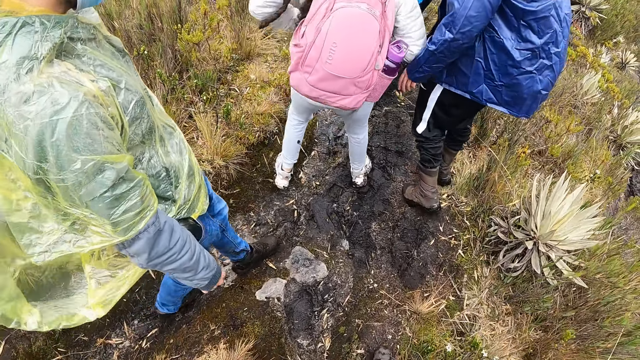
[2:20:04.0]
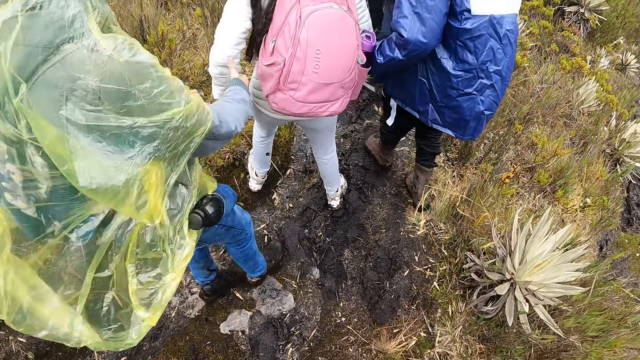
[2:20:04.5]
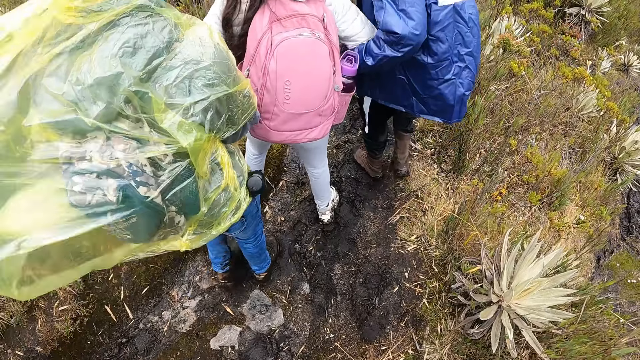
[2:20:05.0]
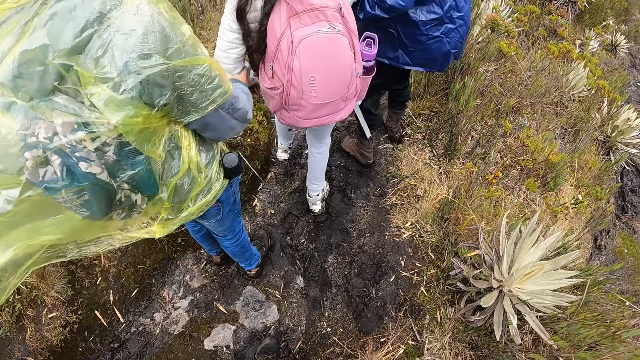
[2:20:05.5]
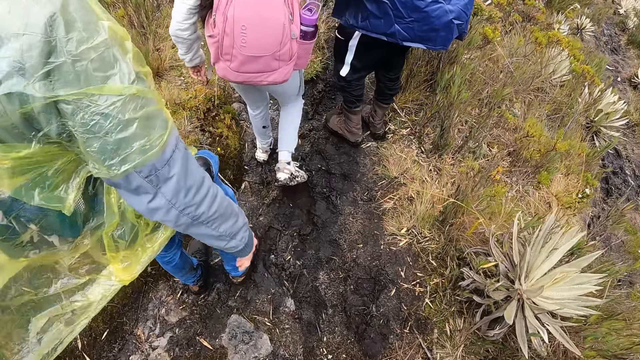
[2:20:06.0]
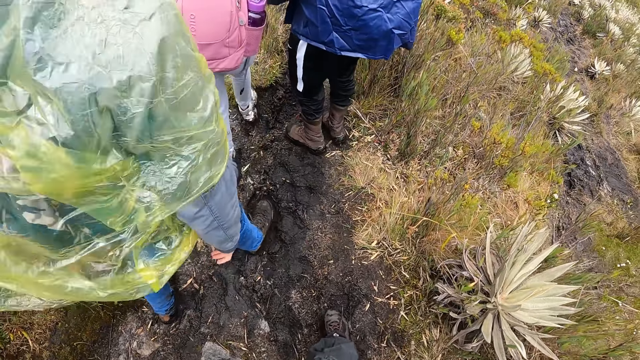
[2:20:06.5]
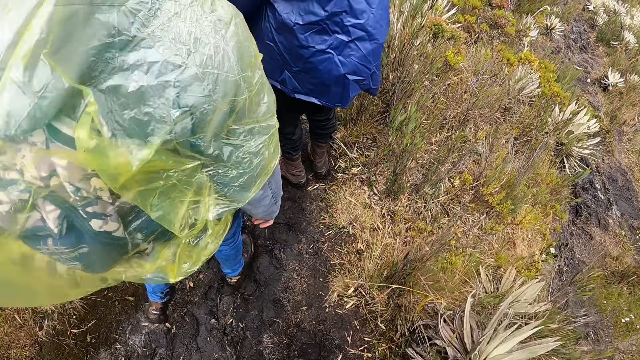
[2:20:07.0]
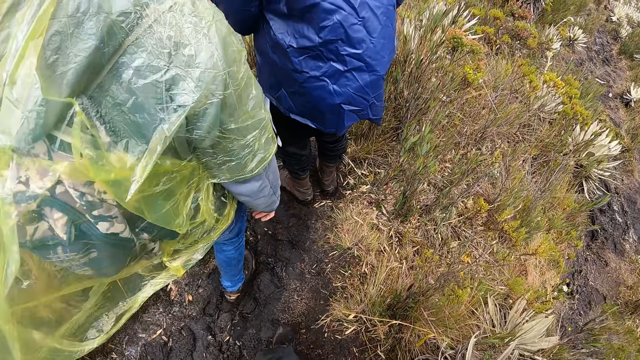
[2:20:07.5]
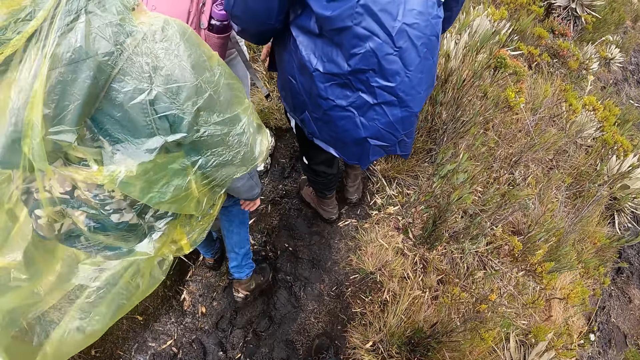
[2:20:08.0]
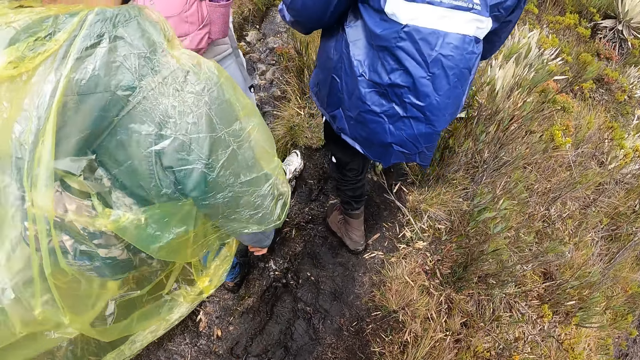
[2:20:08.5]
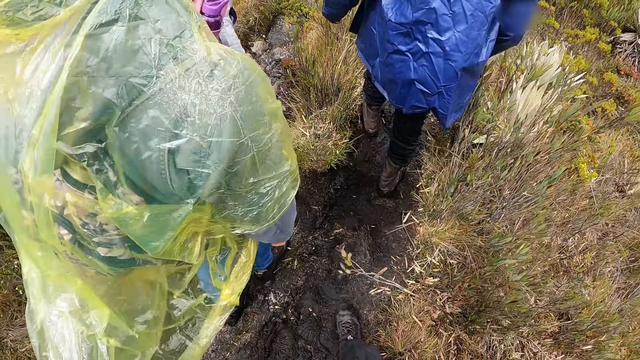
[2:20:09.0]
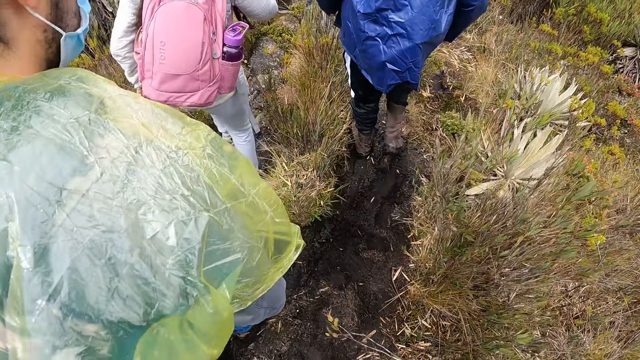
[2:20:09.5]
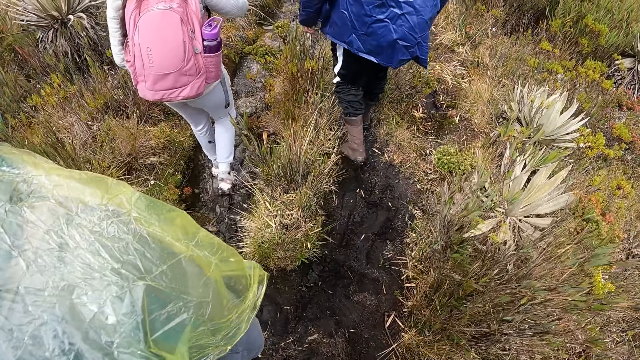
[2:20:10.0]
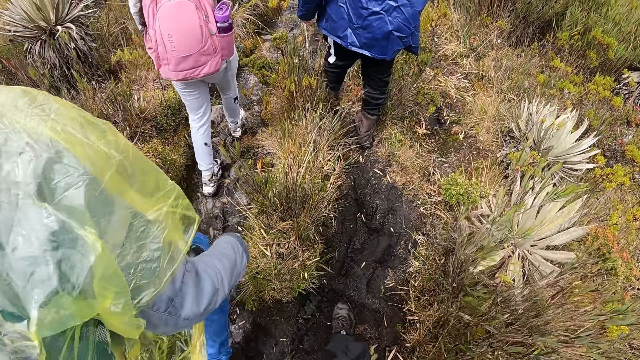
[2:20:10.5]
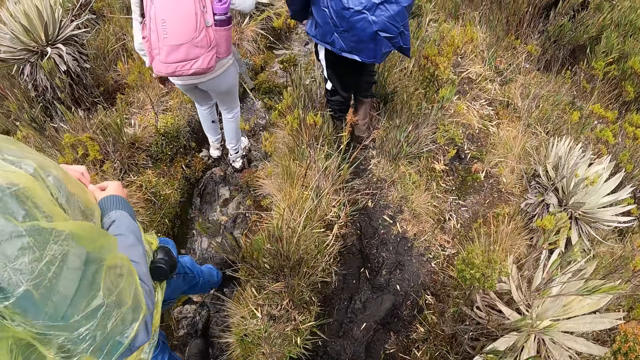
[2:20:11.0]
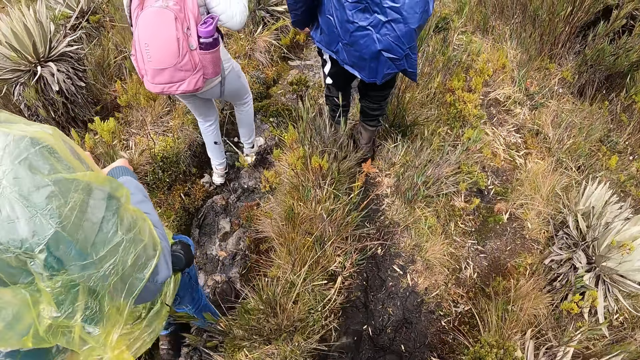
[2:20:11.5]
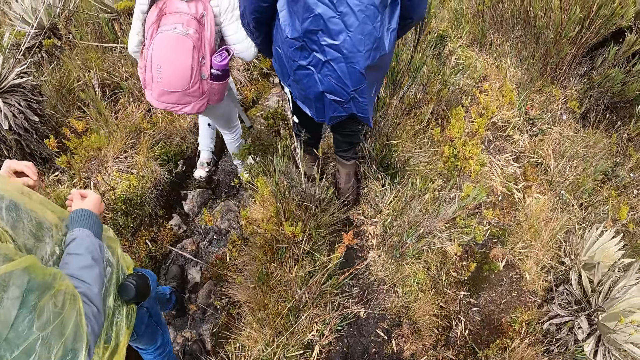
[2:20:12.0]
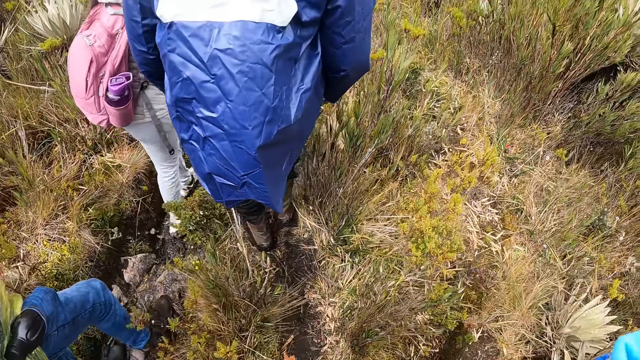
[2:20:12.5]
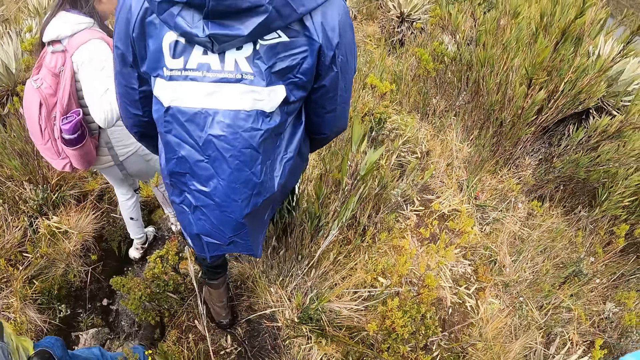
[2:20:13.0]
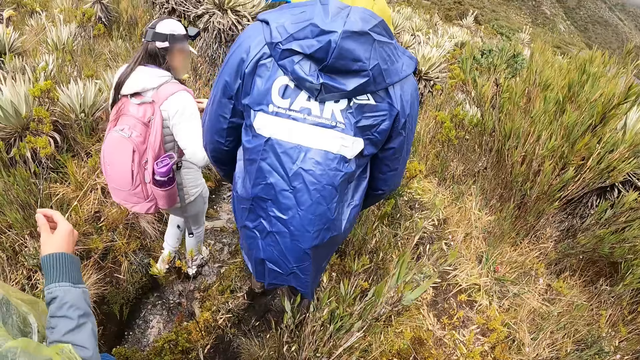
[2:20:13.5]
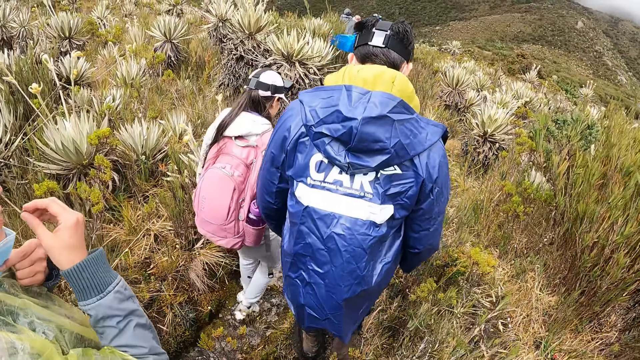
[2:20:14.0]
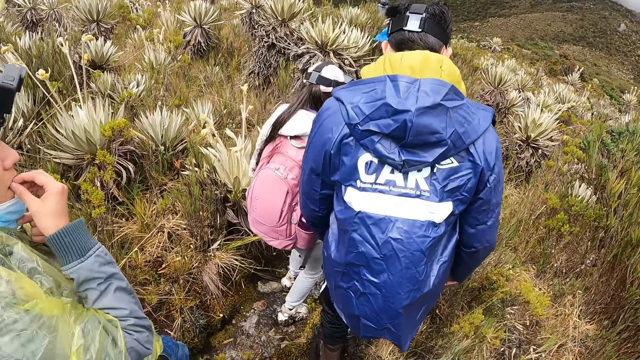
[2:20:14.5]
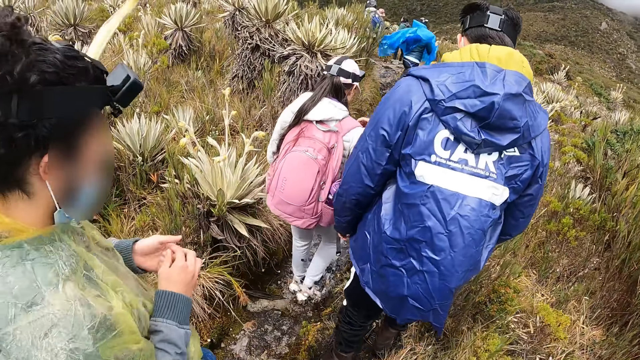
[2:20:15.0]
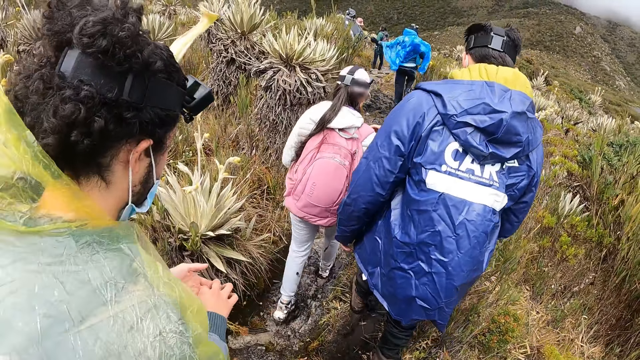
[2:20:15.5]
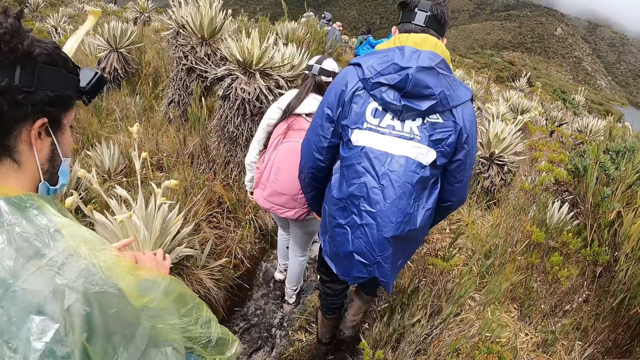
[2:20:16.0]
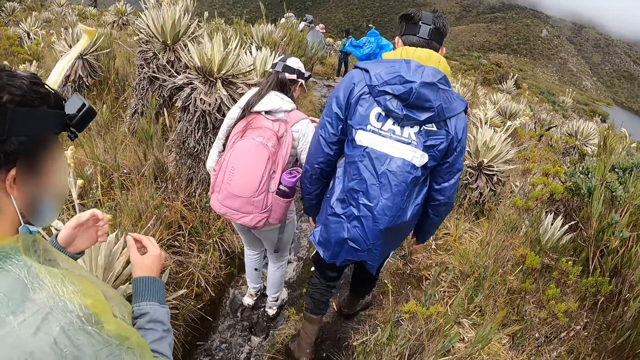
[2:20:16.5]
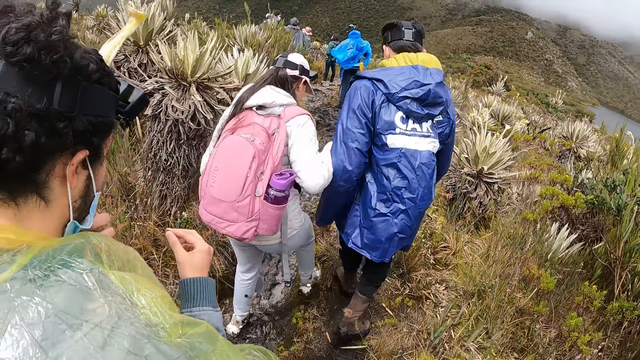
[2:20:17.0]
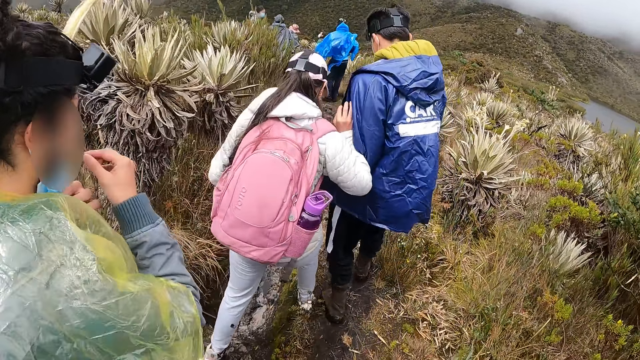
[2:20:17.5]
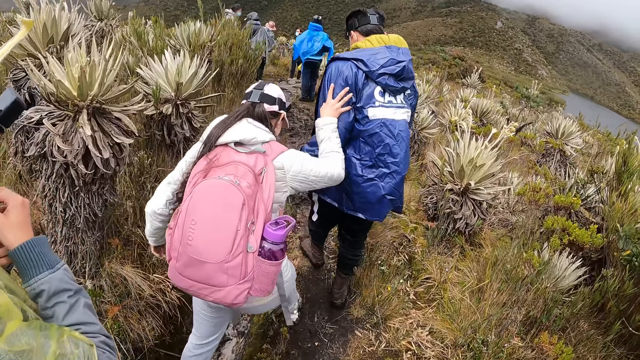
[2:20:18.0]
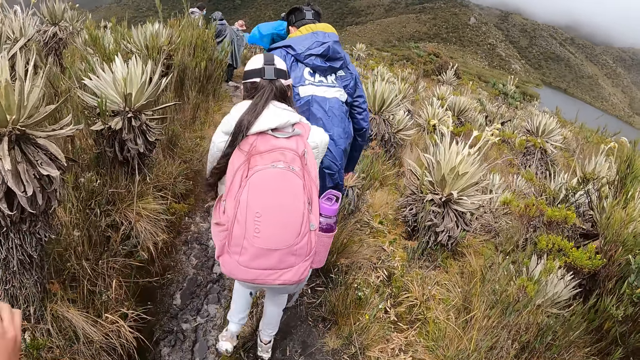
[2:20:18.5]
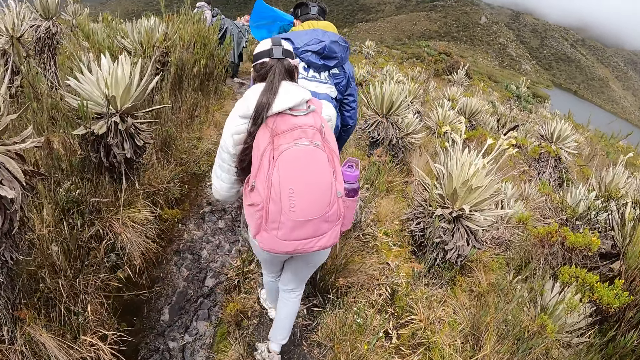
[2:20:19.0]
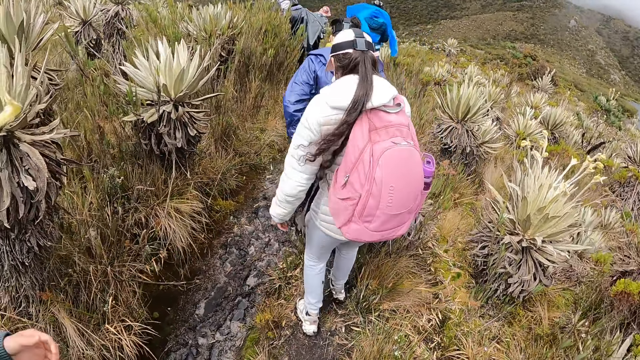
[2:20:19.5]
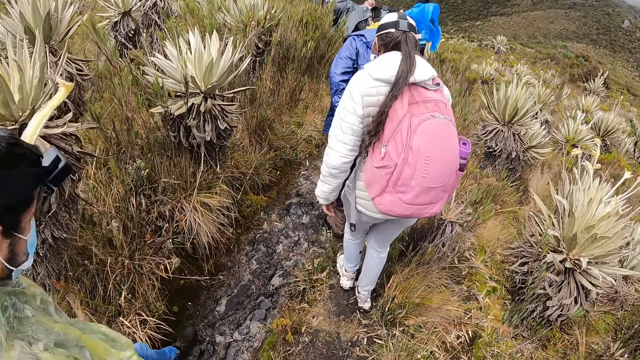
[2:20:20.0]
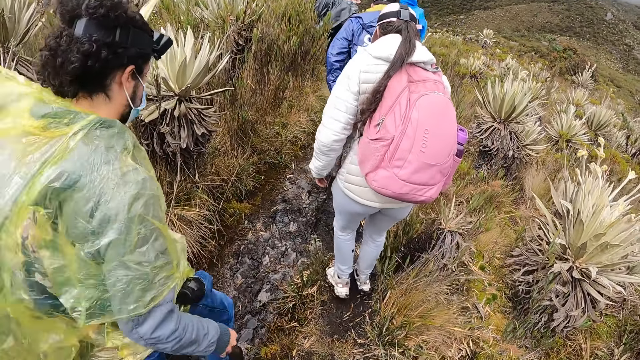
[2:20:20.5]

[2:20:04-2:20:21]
The camera wearer lifts his hand. He walks on the field. A man removes something from the mouth. The camera wearer walks on the field.

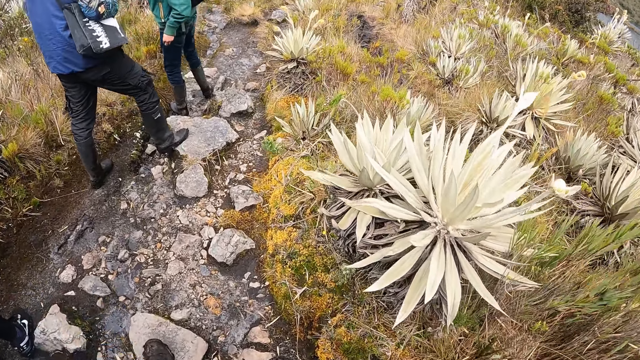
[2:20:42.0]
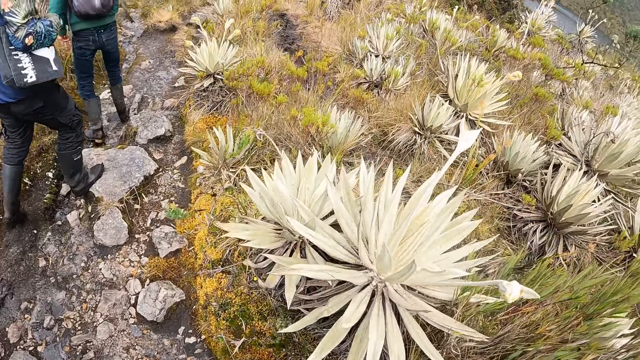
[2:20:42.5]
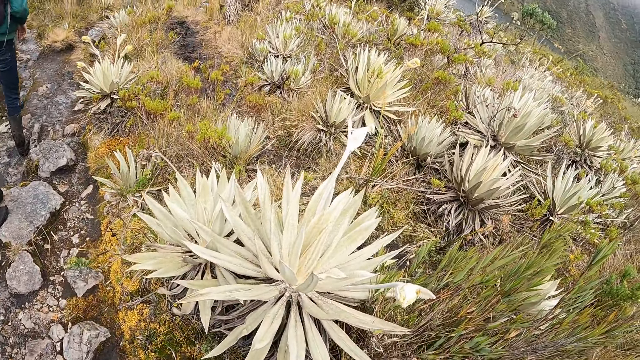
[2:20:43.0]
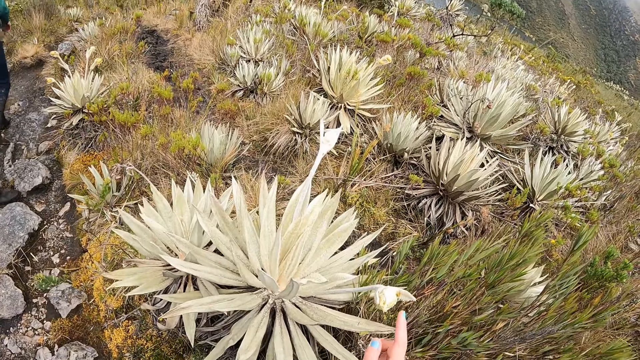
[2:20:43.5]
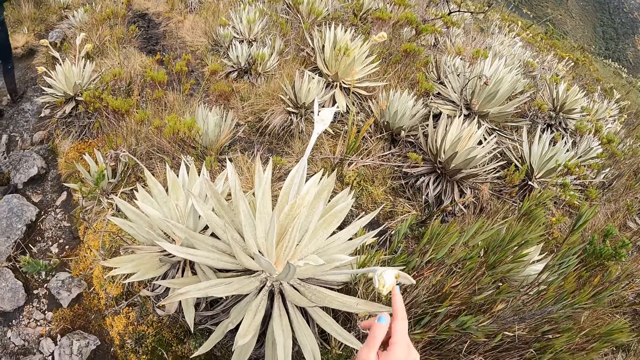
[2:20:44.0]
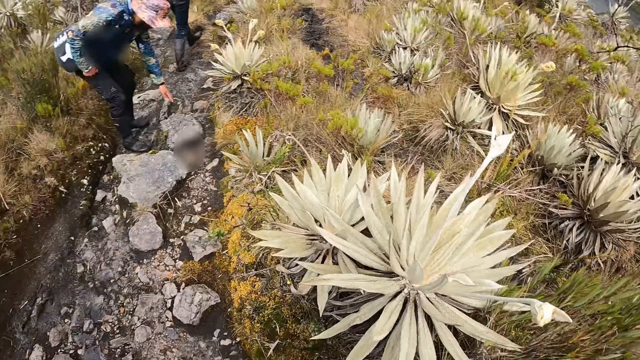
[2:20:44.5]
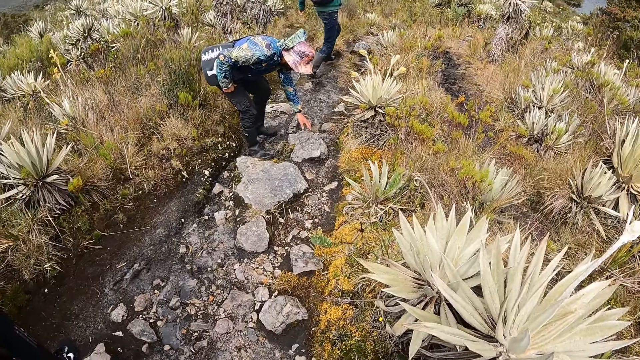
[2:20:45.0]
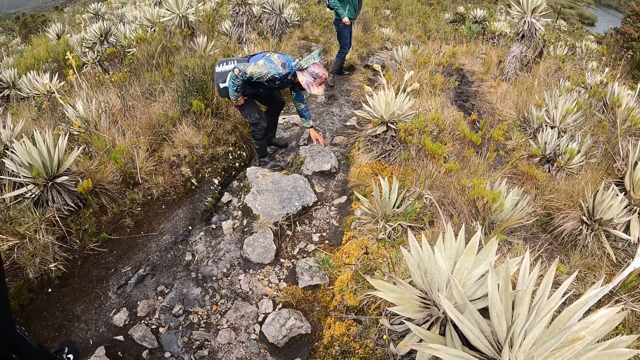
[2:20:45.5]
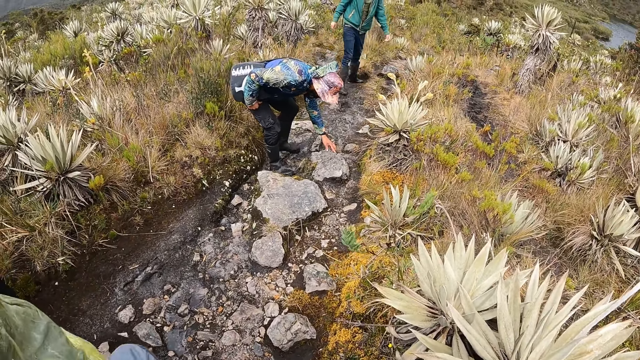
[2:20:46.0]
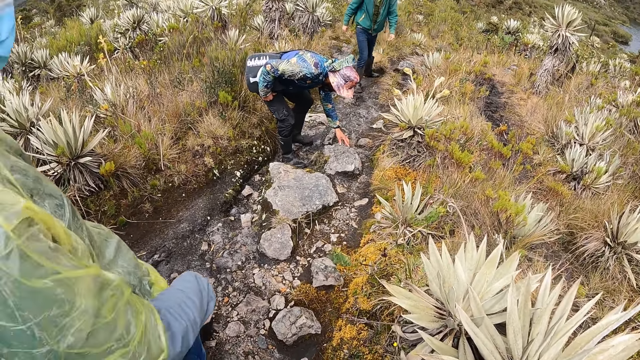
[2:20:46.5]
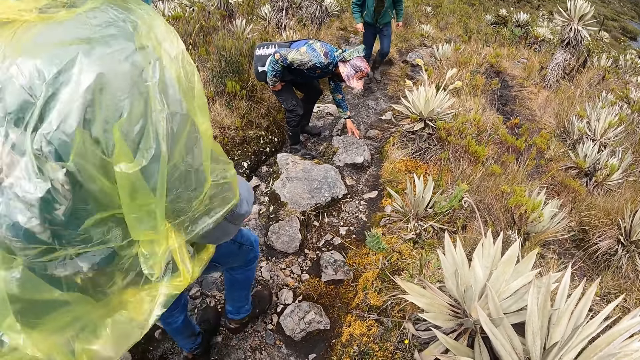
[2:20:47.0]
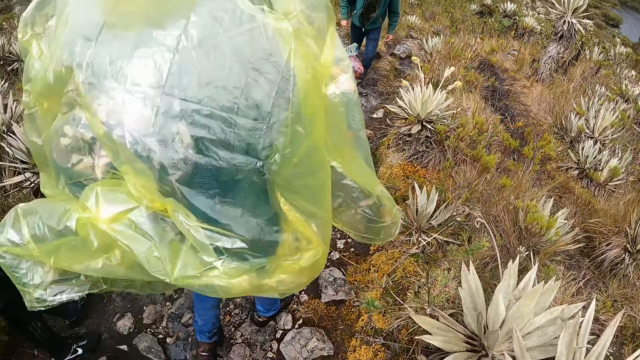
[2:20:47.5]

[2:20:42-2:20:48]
The camera wearer gestures out with his hand. A man touches a rock on the ground with his left hand. The camera wearer looks around the field.
